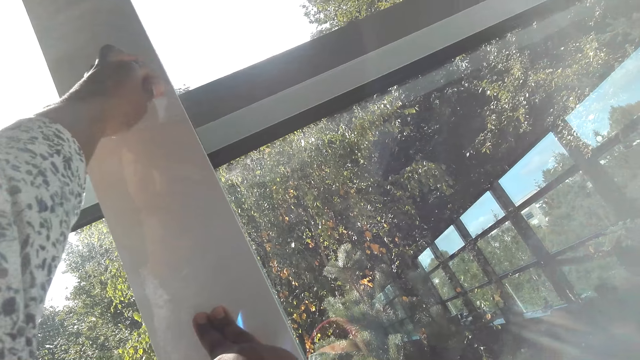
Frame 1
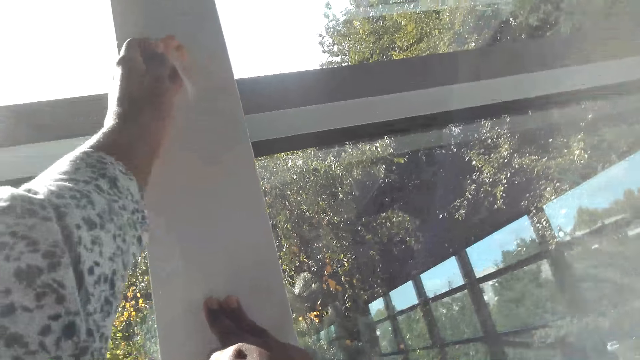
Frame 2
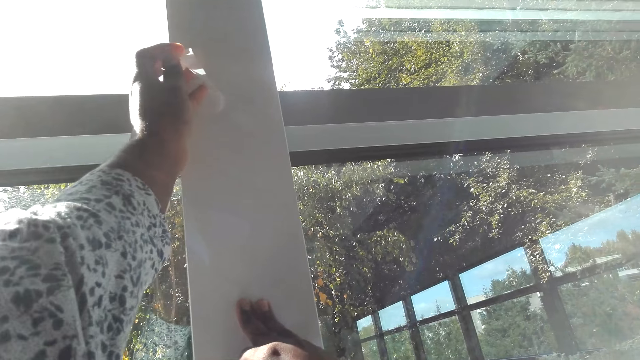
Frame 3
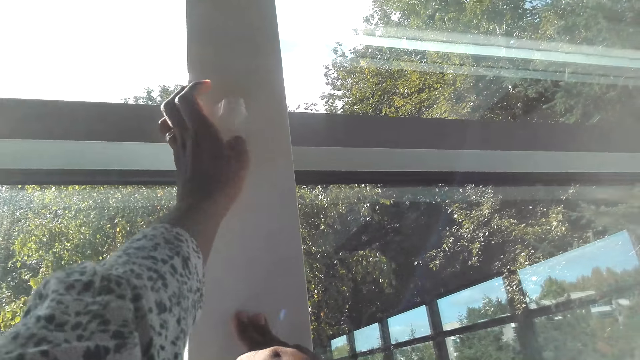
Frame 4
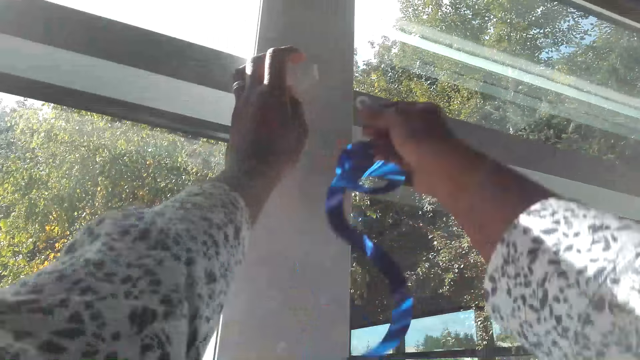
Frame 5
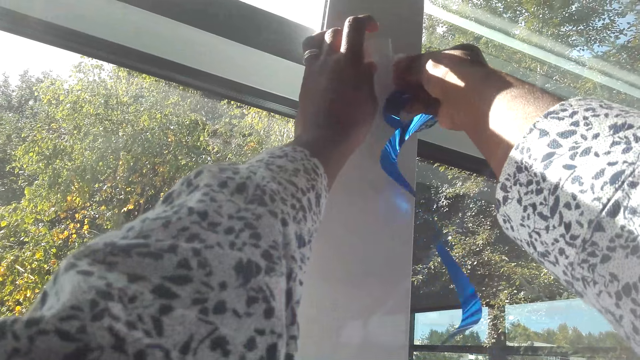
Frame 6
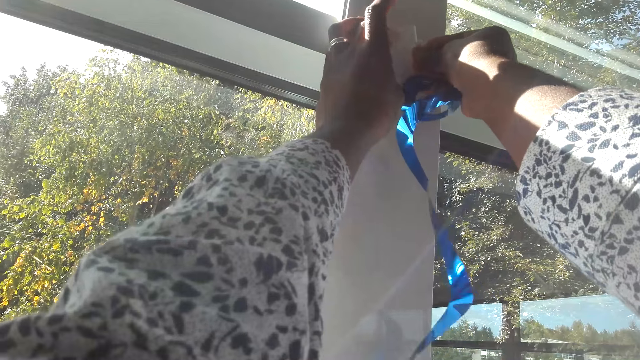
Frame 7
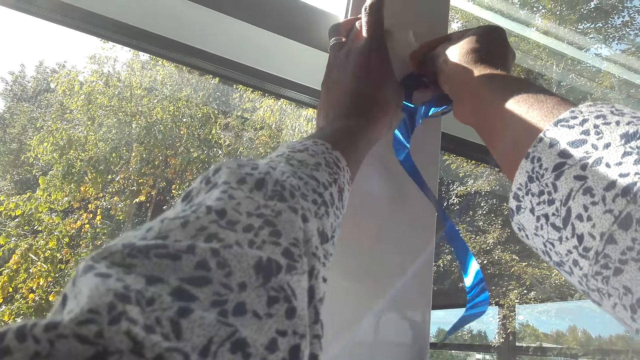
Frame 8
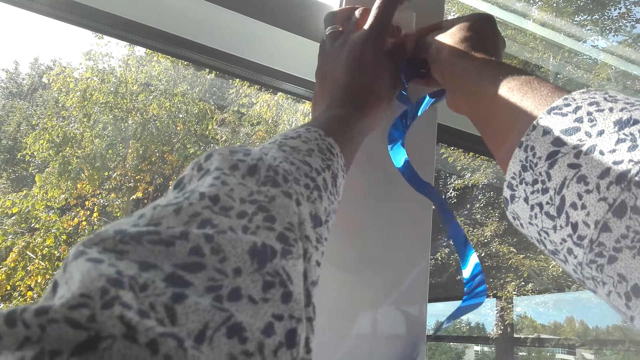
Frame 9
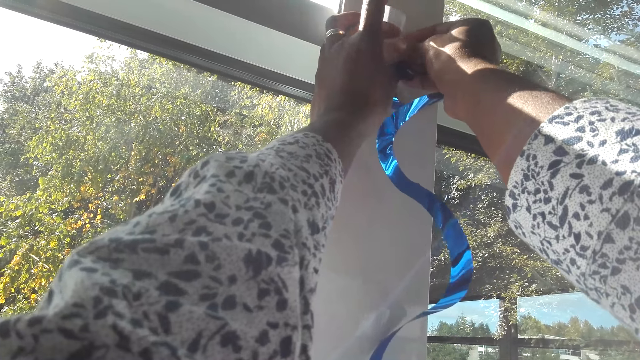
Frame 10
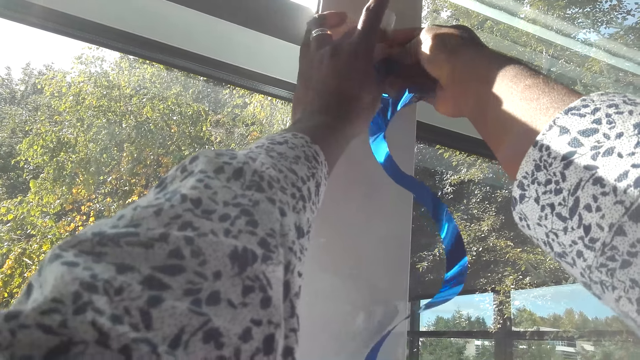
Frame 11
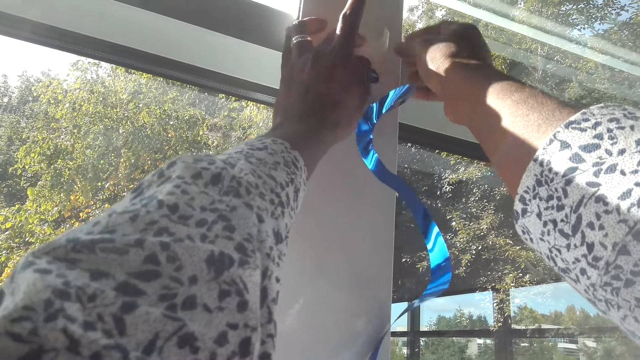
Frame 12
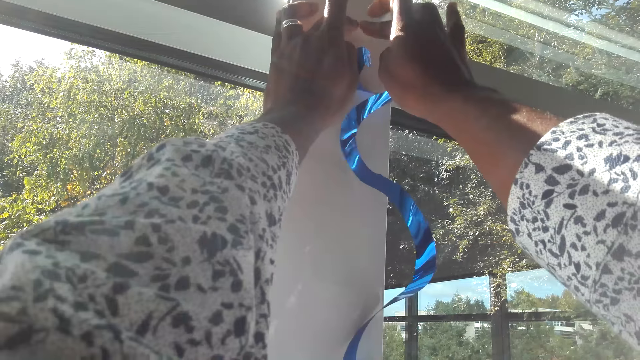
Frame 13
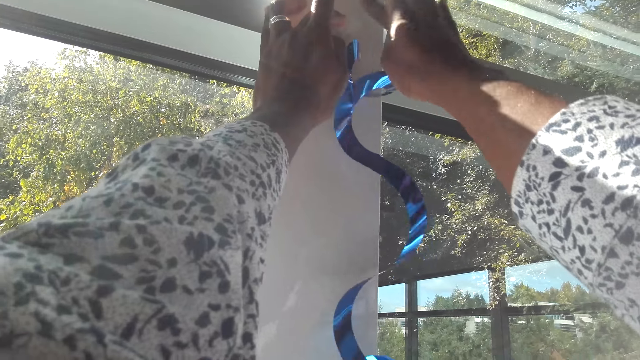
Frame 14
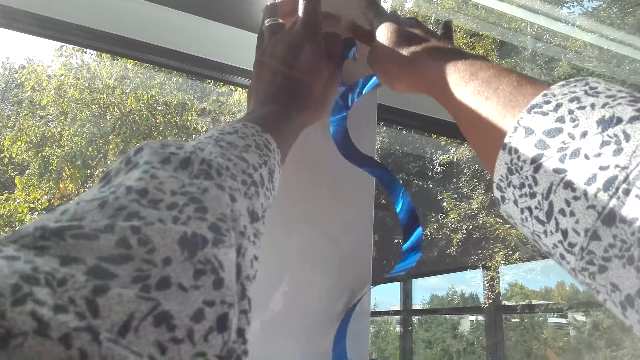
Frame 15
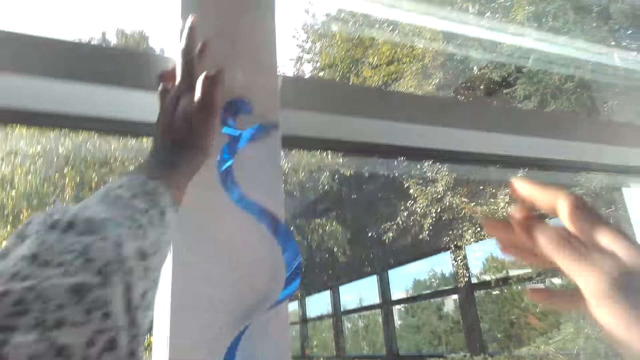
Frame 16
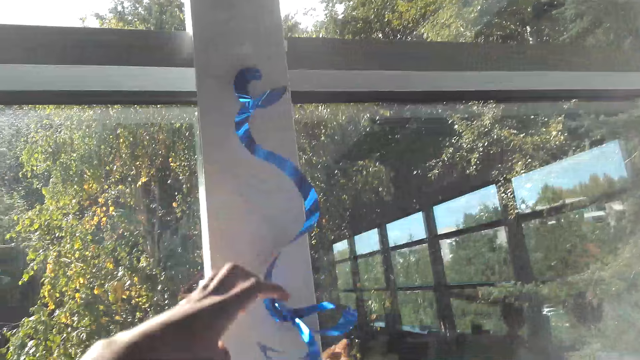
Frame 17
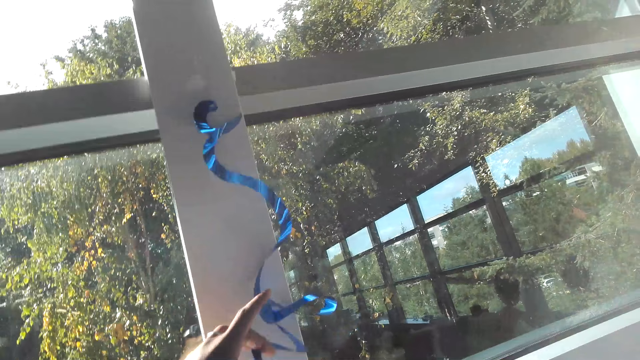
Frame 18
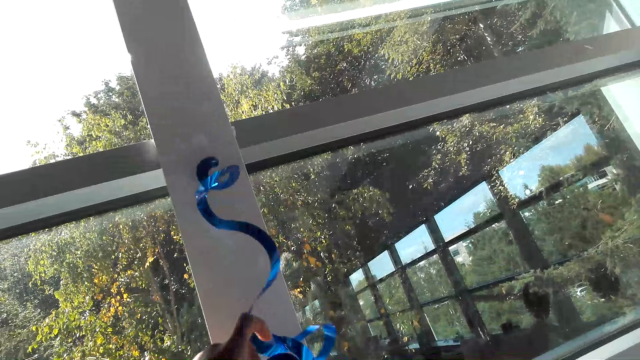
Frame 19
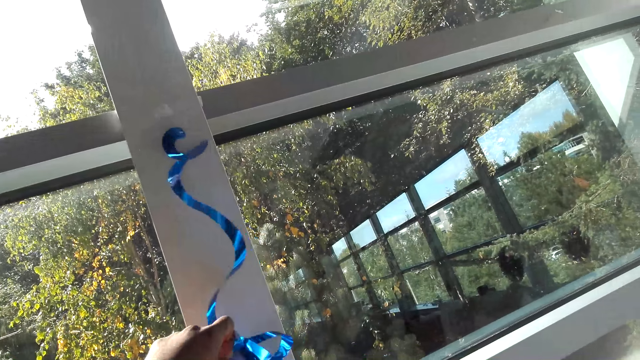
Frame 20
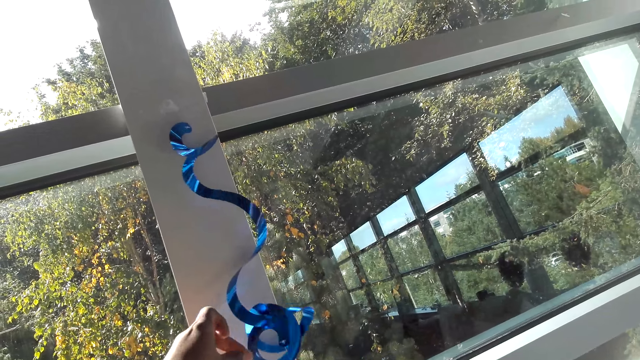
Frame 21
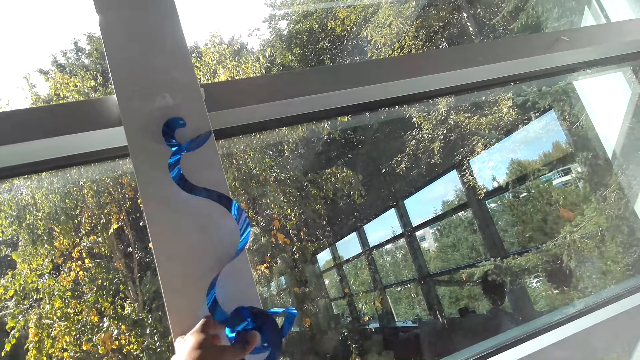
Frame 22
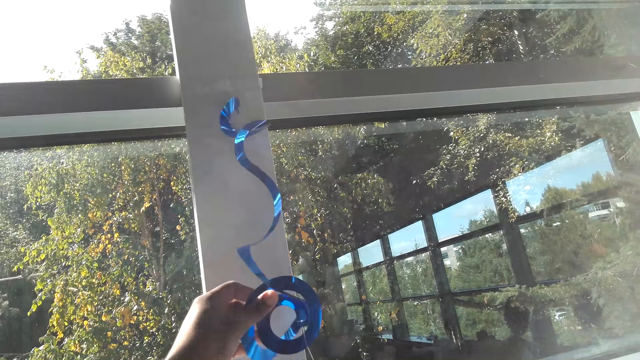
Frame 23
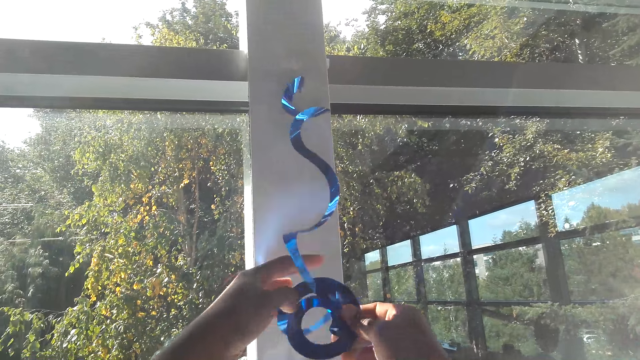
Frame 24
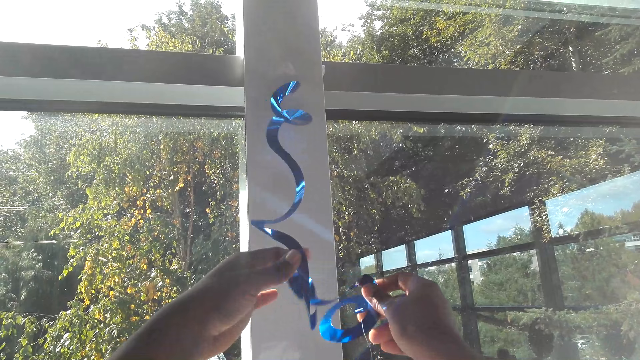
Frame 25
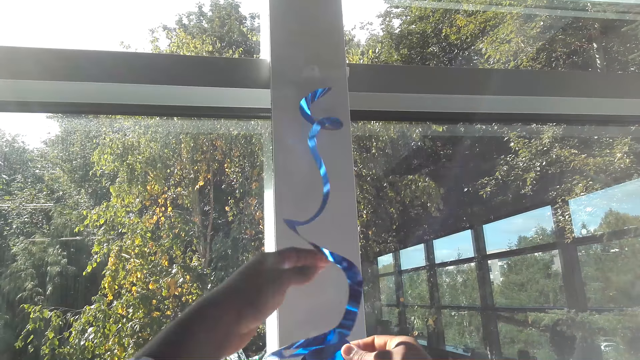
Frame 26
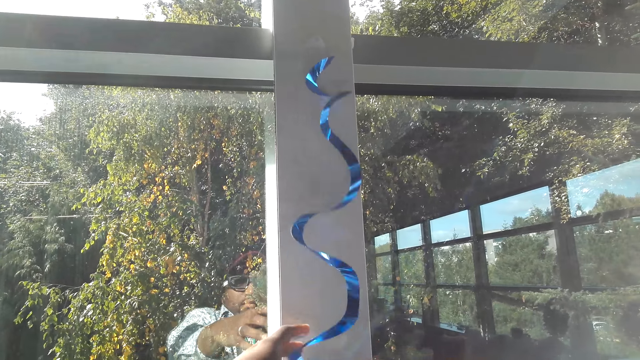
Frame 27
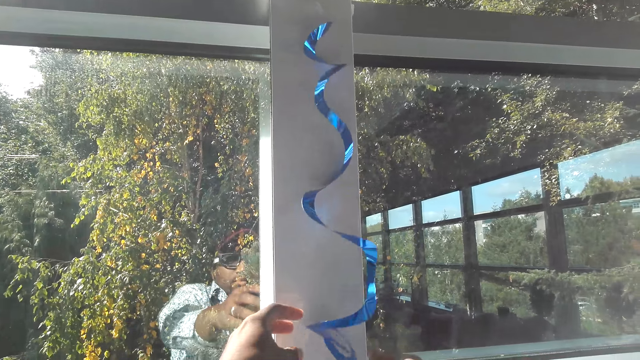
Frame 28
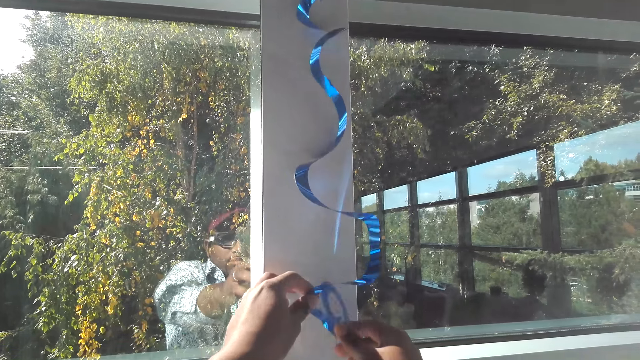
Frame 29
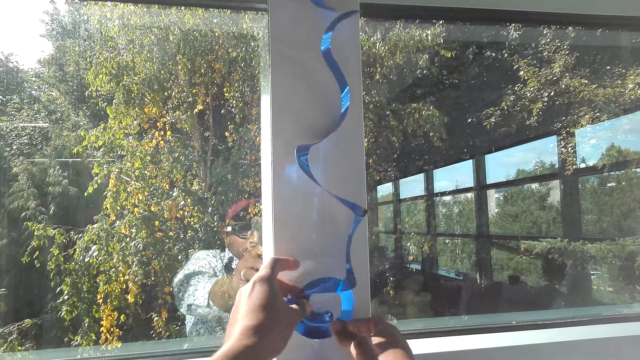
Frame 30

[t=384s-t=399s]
The camera wearer sticks the tinsel on the window. They hang the decorative paper on the wall. They press the tape on the wall. They touch the tinsel with the left hand. They fix the tinsel.

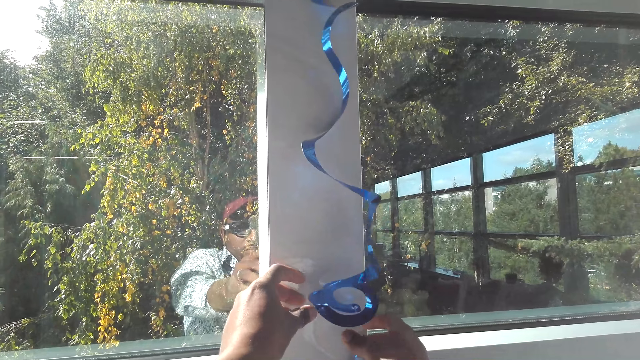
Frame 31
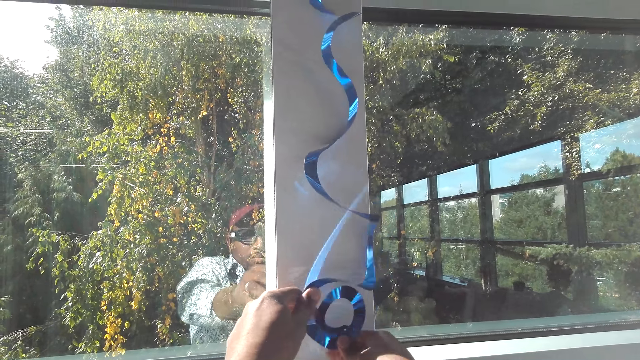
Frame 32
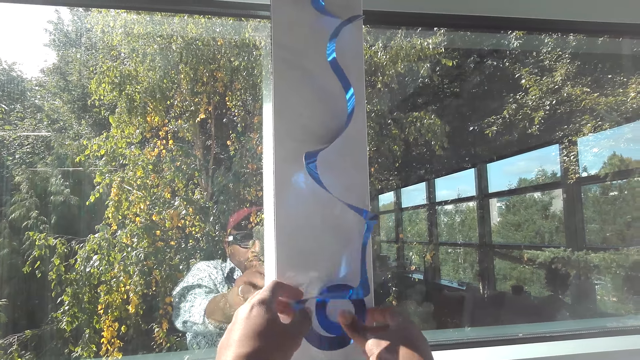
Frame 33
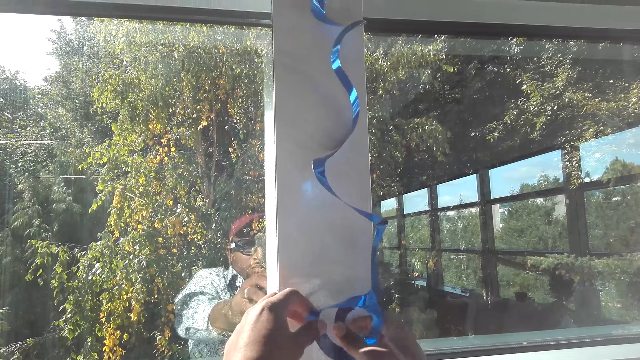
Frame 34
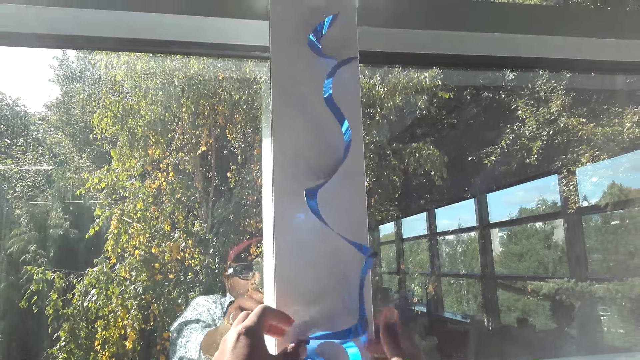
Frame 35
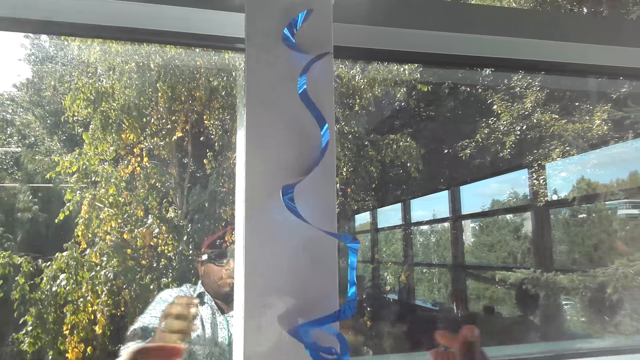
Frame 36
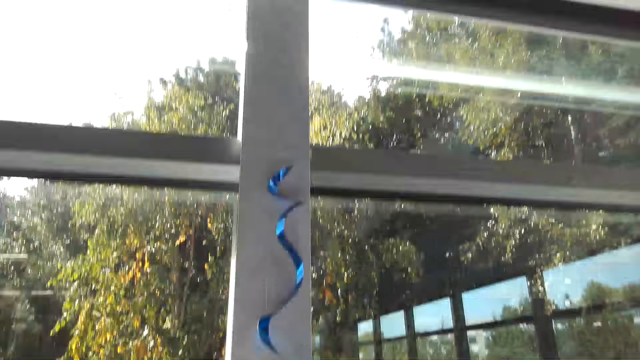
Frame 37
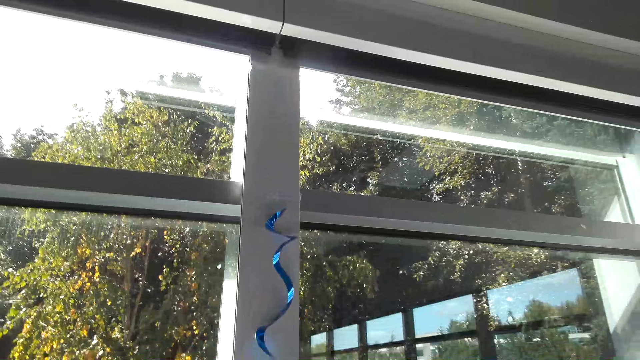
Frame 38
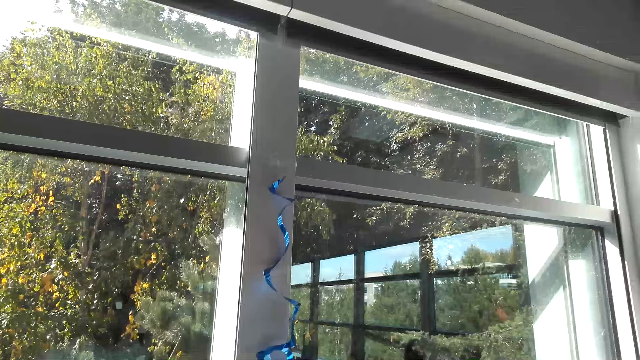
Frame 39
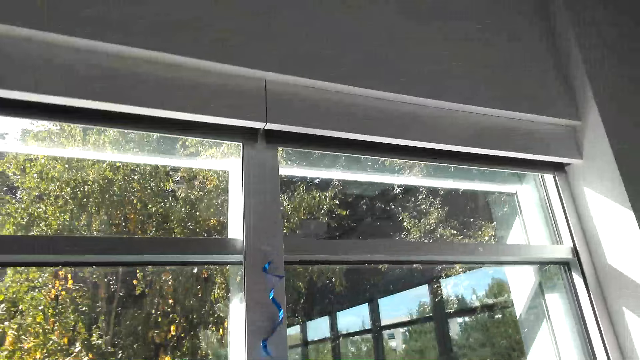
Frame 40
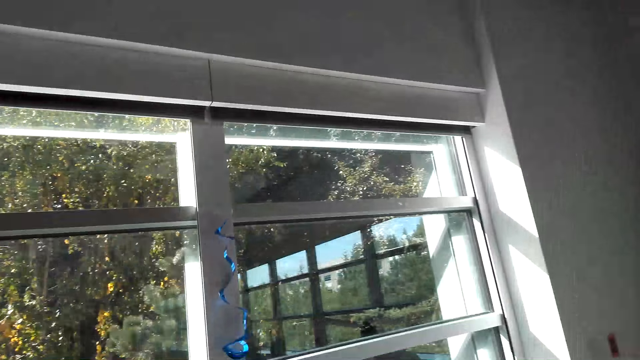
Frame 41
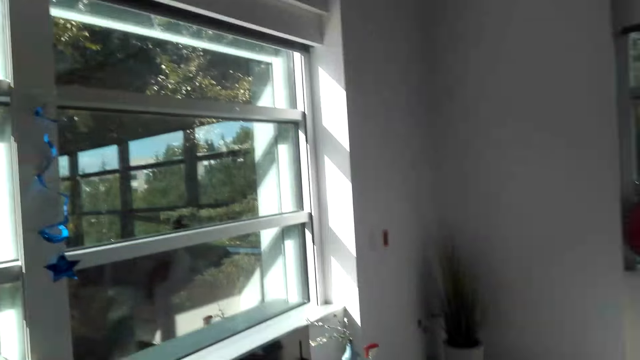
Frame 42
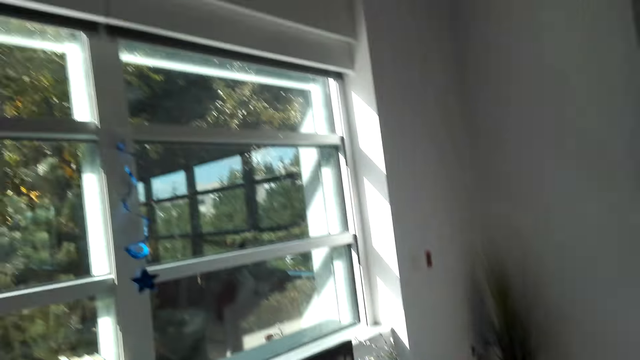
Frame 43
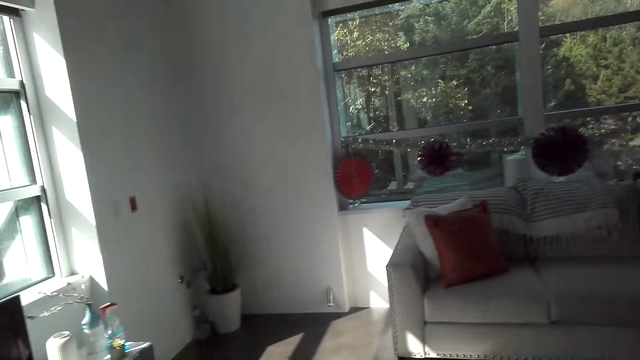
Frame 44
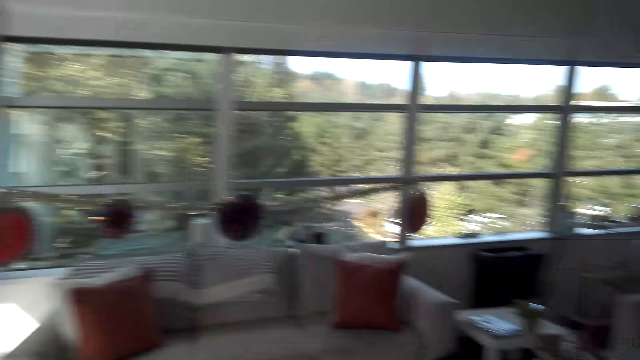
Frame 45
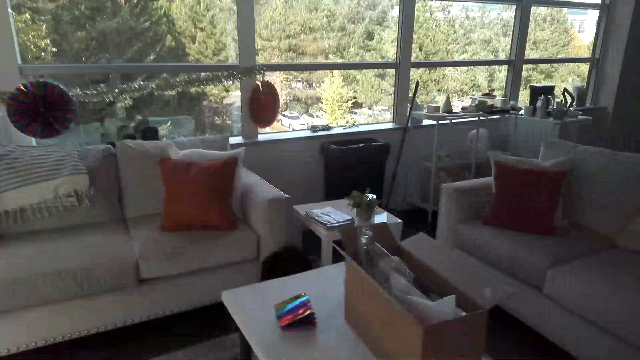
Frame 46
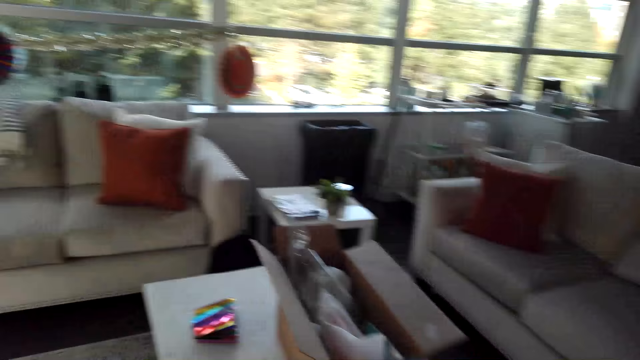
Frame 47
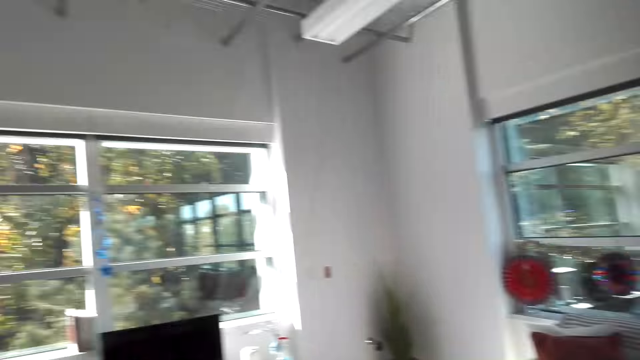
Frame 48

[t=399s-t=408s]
The camera wearer walks around the room.
